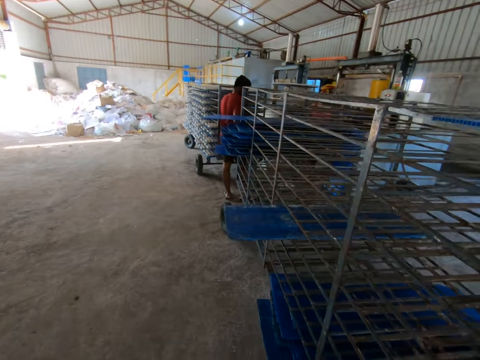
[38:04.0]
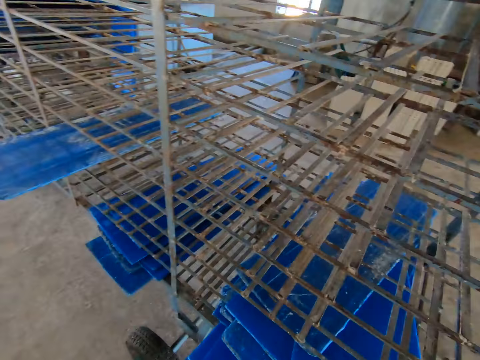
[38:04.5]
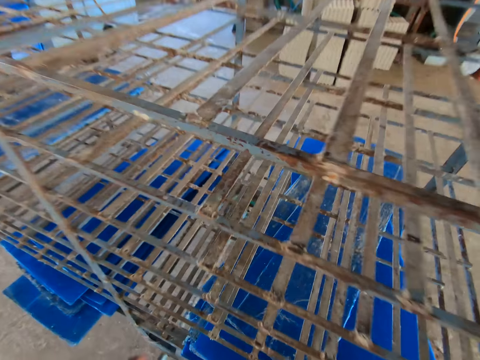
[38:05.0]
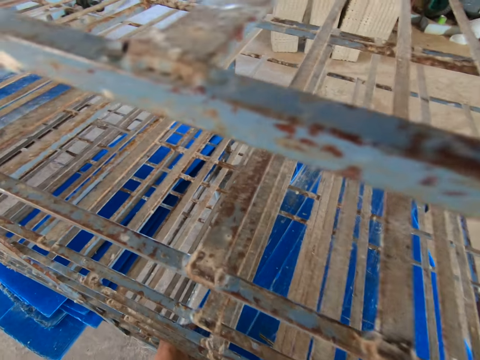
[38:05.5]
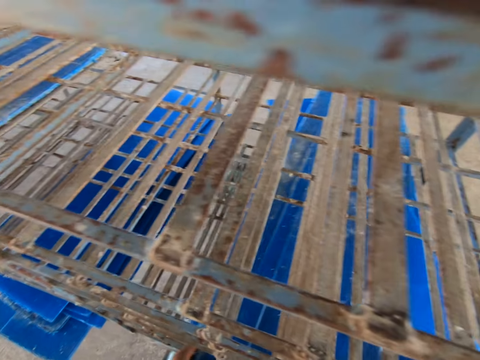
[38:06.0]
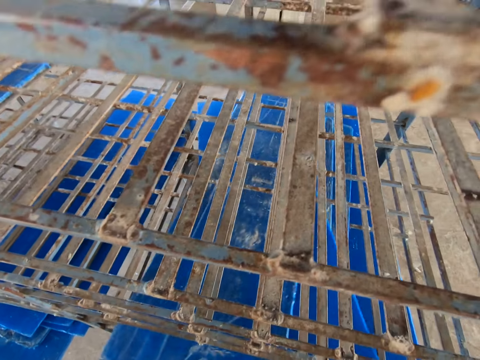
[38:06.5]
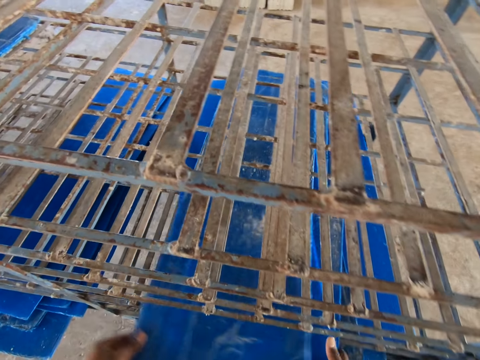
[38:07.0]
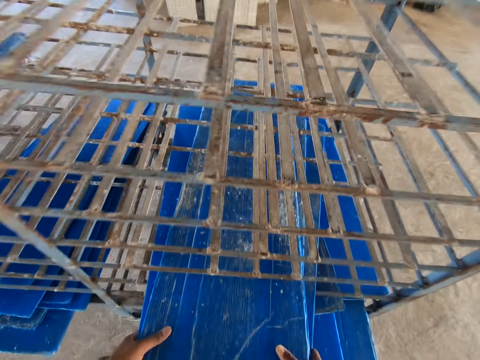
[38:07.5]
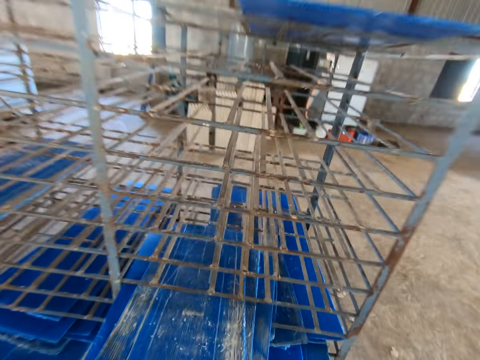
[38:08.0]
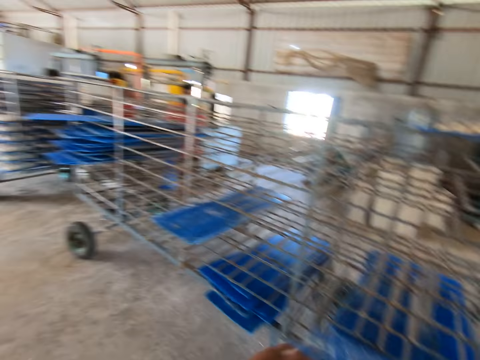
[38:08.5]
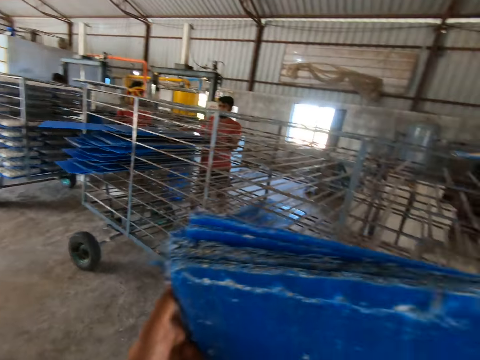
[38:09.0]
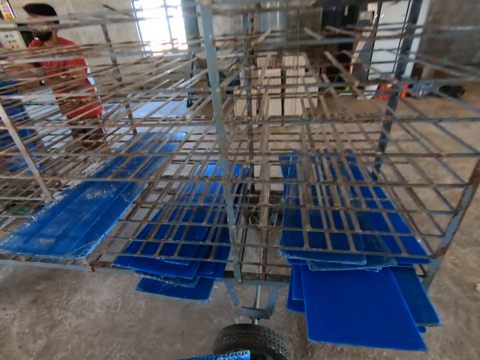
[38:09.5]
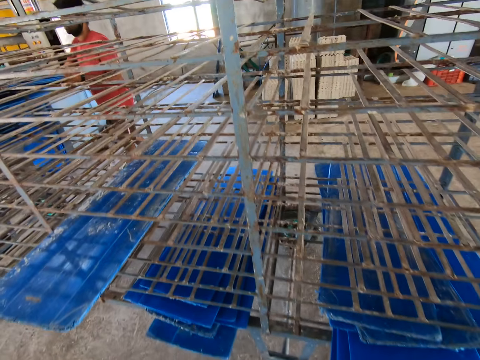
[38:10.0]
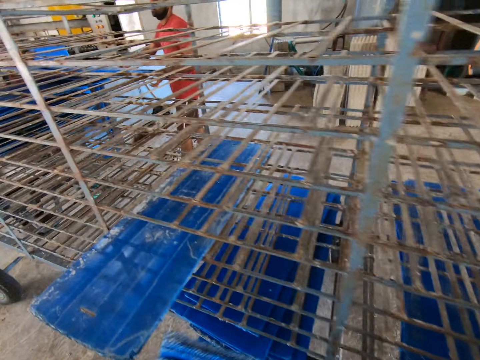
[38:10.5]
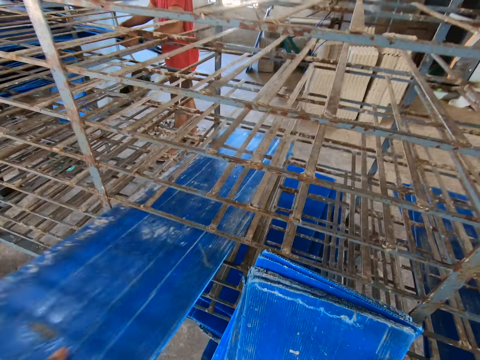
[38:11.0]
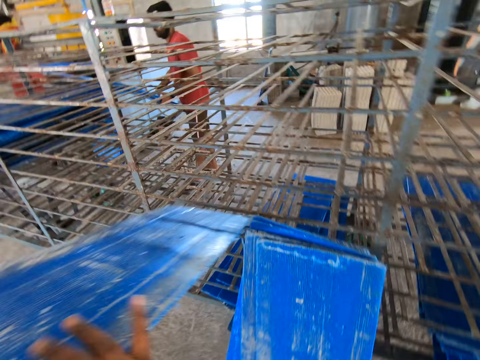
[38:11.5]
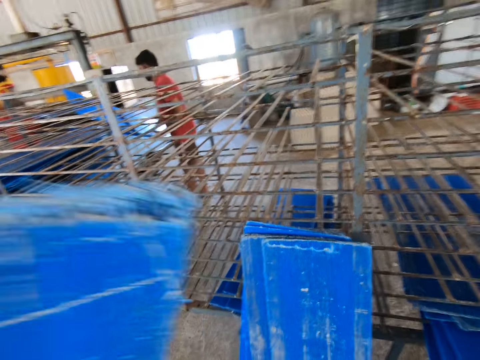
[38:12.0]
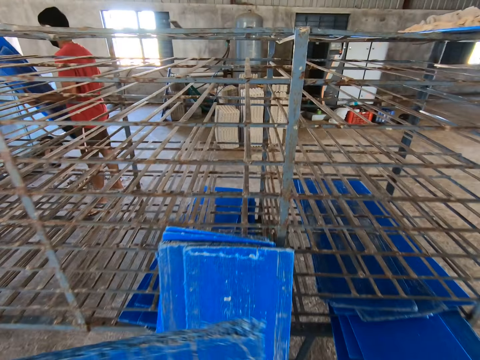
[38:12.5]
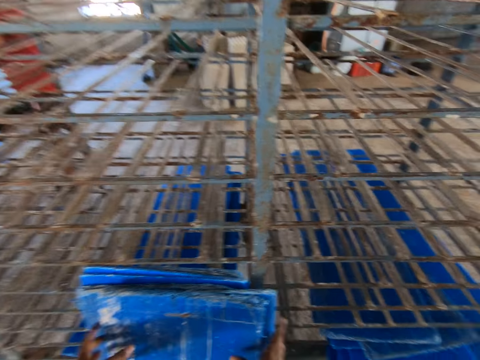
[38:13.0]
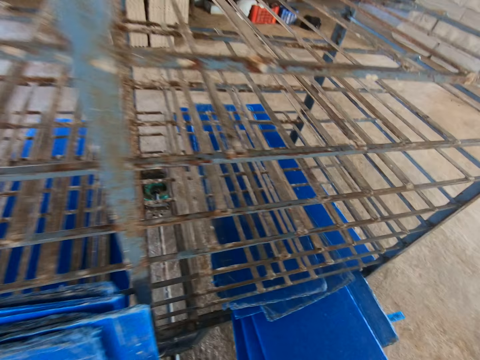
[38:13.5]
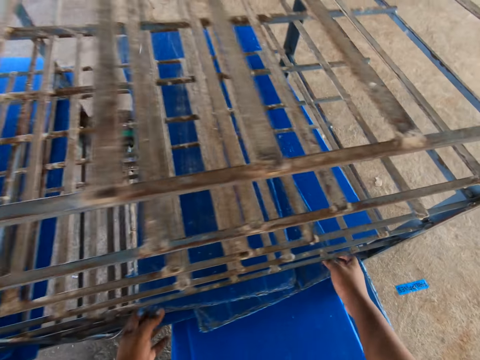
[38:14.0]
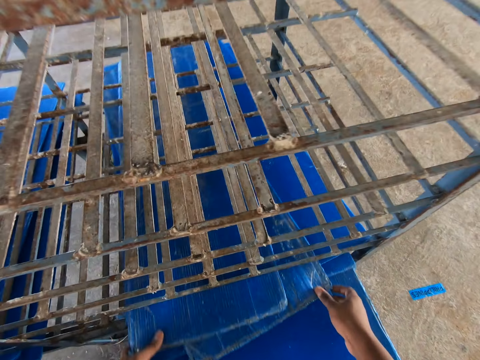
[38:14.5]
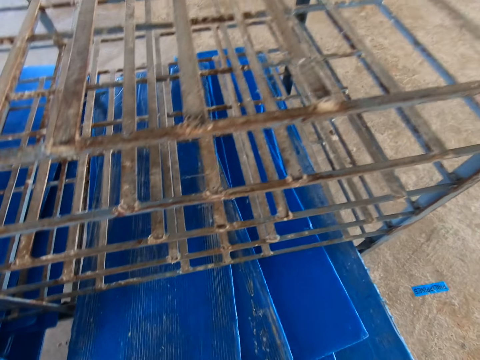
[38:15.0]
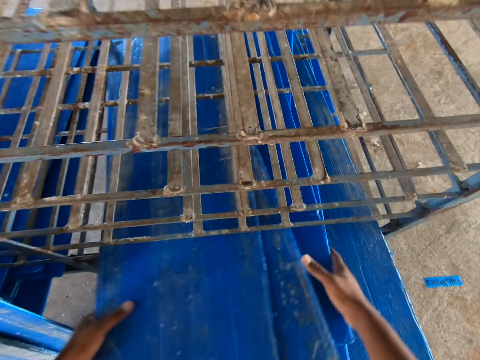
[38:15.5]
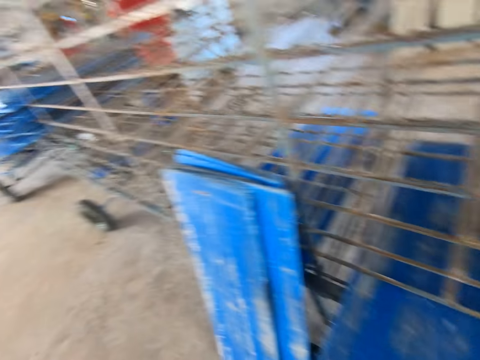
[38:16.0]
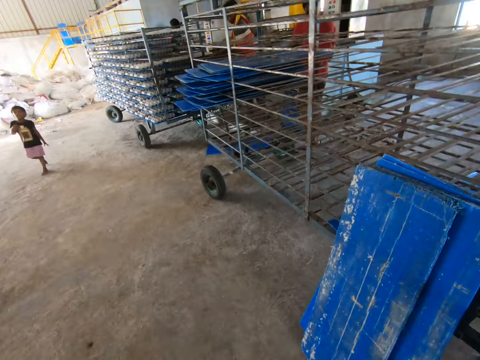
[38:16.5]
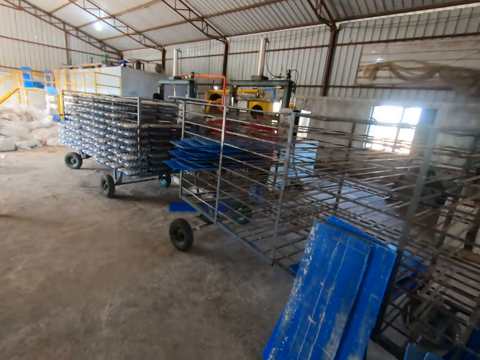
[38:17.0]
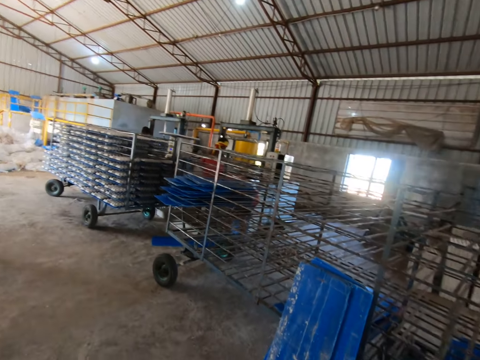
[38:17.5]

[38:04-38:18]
The camera wearer removes the plastic sheets from the trolley with both hands. He leans the plastic sheet in his hands against the trolley. He removes the plastic sheets from the trolley with both hands. He leans the plastic sheet in his hands against the trolley. He removes the plastic sheets from the trolley with both hands.

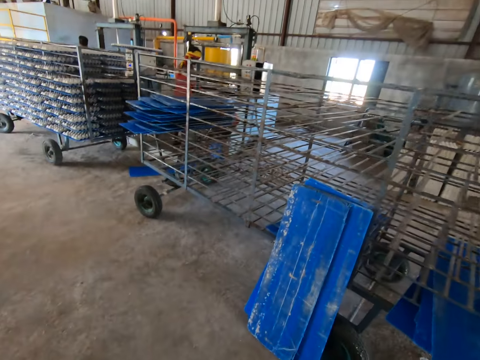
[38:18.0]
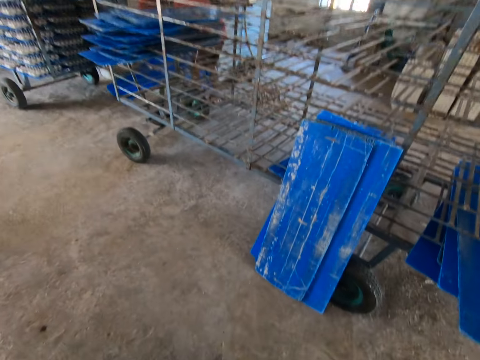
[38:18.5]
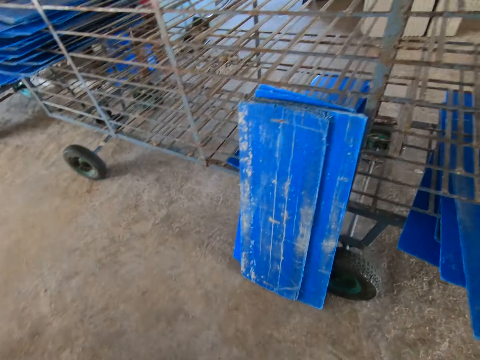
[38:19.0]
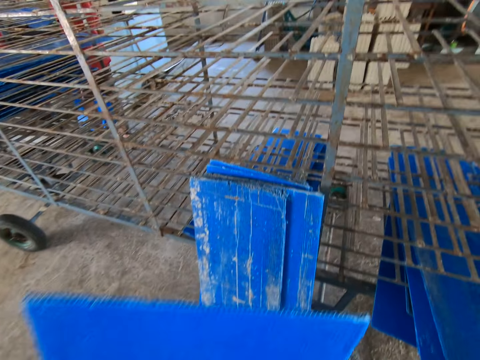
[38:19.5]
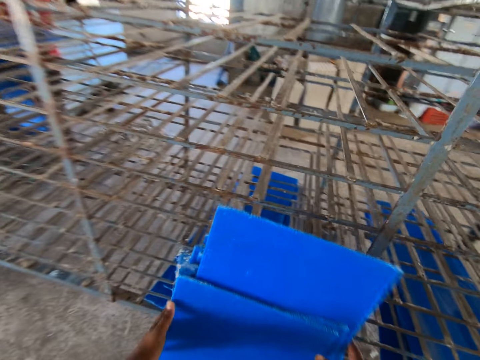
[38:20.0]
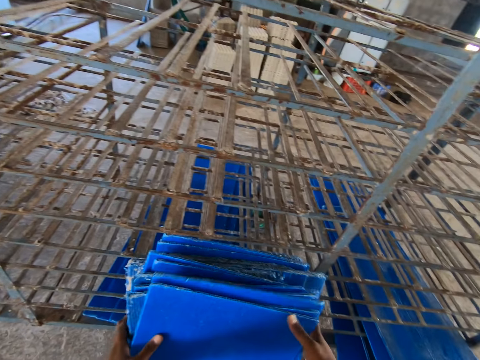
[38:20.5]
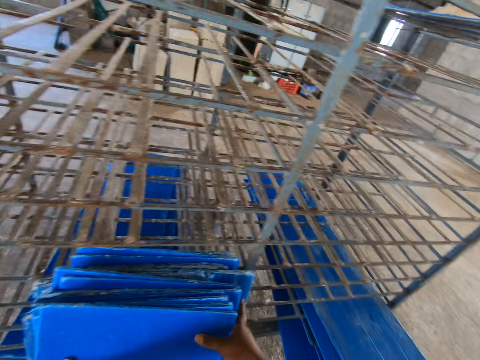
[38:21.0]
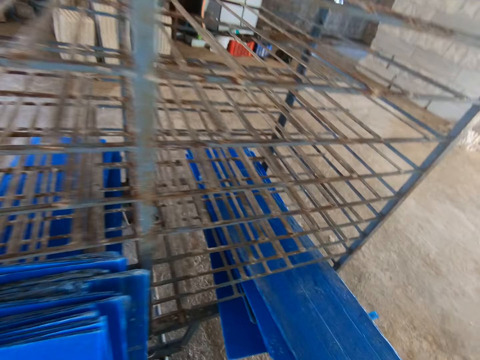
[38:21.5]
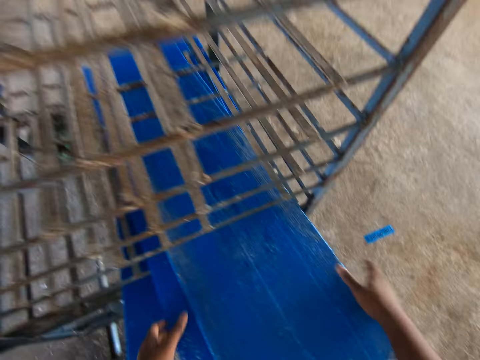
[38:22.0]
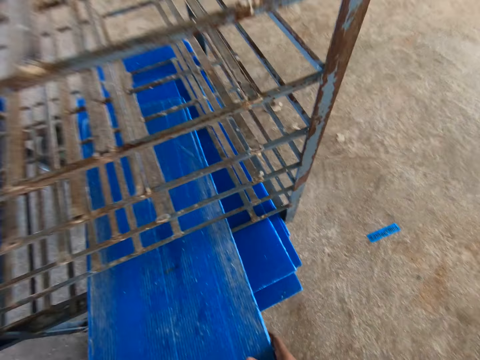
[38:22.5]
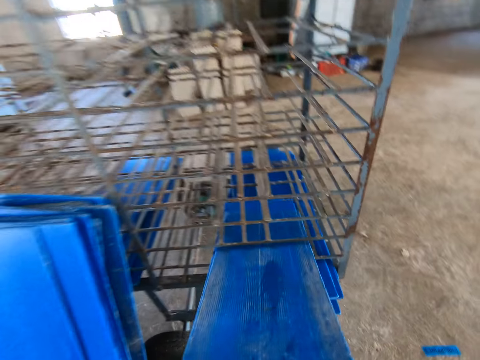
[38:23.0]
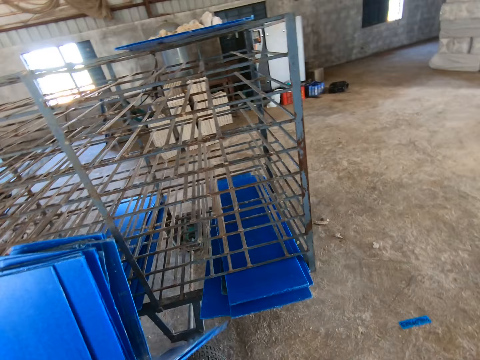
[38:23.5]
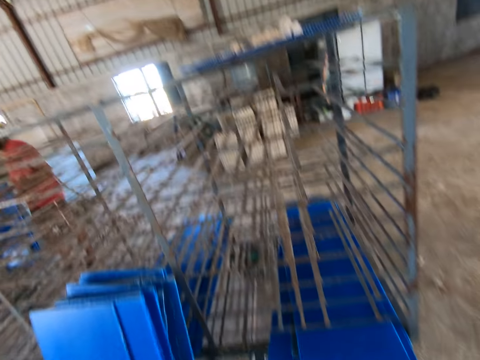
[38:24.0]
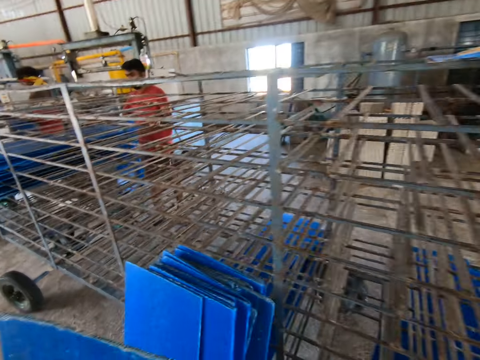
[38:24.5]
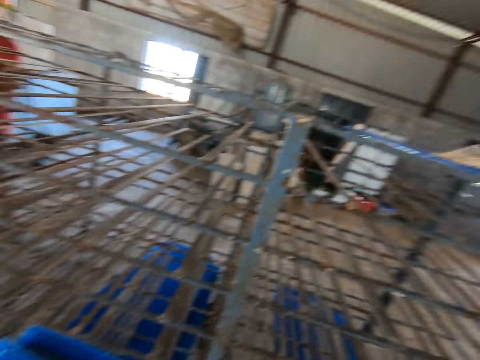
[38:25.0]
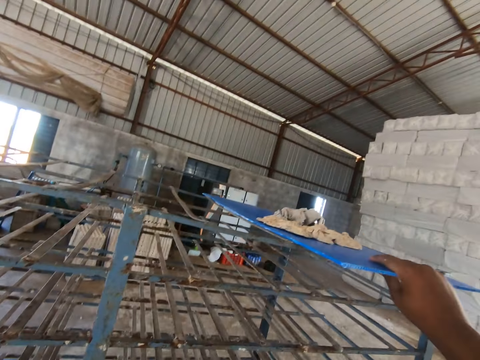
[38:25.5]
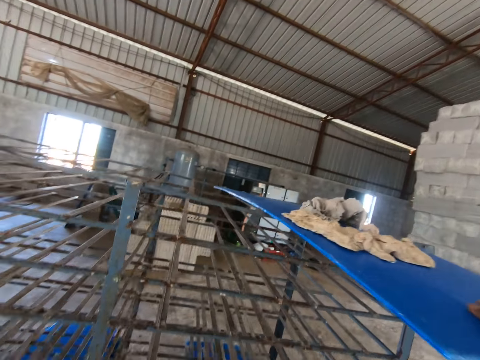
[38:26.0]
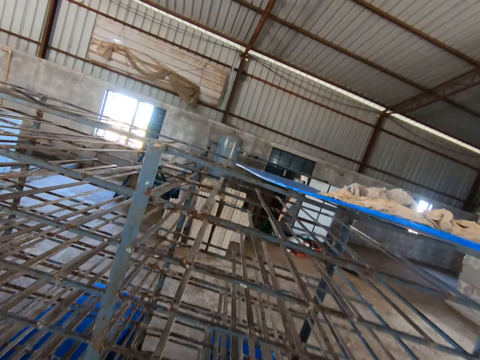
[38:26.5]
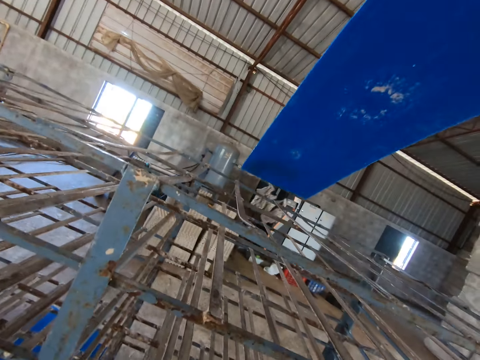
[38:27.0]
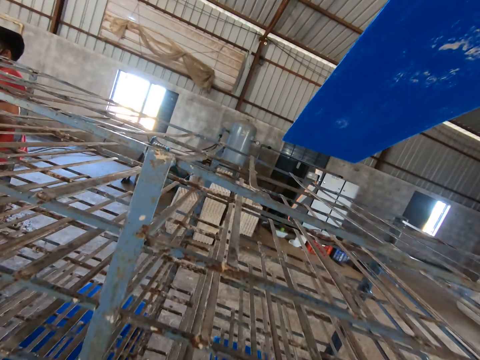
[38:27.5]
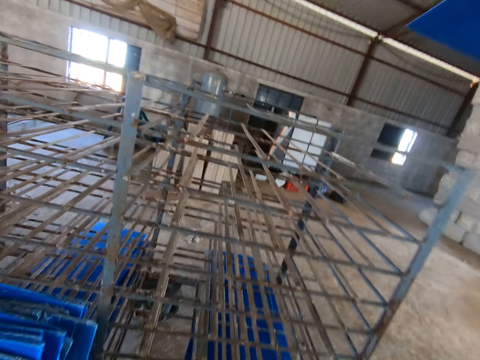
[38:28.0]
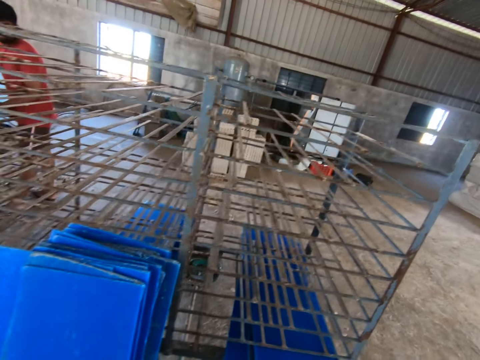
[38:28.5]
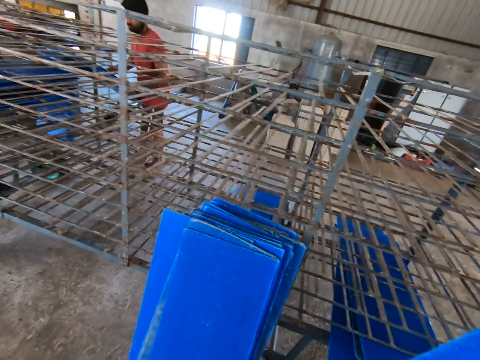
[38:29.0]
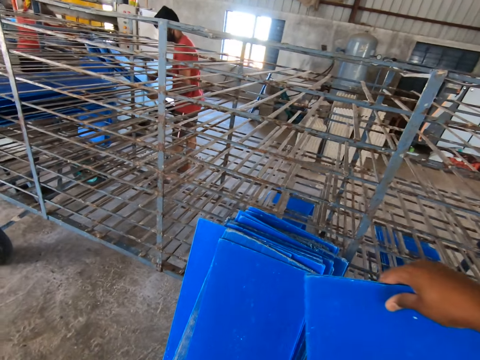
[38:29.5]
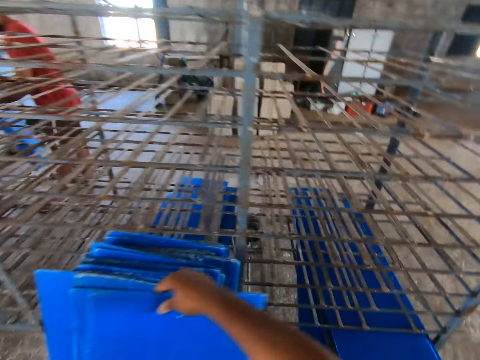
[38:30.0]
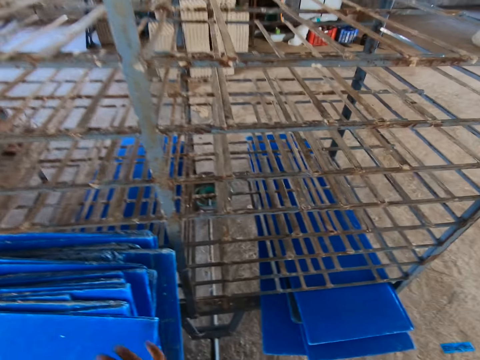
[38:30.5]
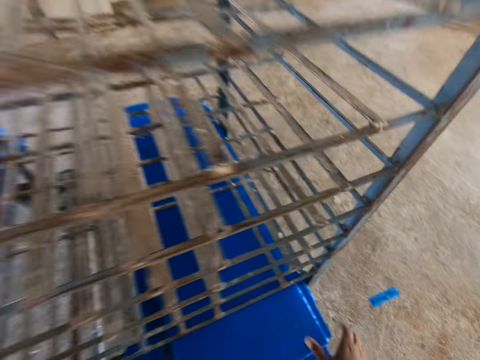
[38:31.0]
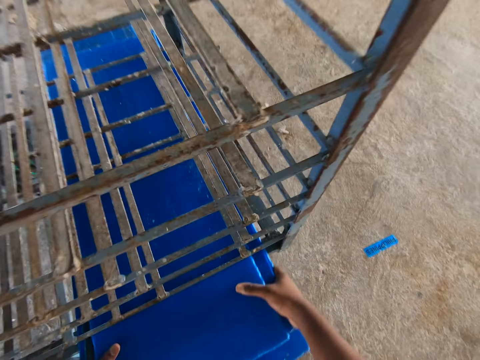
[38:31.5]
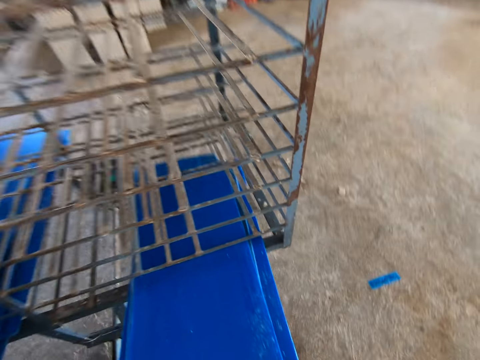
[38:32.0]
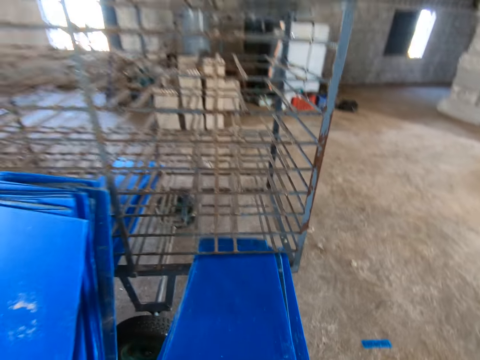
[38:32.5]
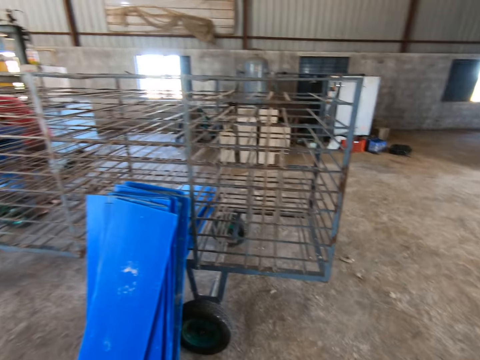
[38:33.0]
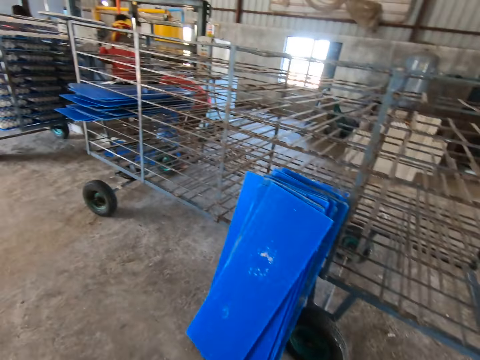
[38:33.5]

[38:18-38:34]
The camera wearer leans the plastic sheet or board in his hands against the trolley. He removes the plastic sheets from the trolley with both hands. He puts the boards down. He raises the plastic sheet on the trolley with his right hand. He leans the plastic sheet in his hands against the trolley. He removes the plastic sheets from the trolley with both hands.
